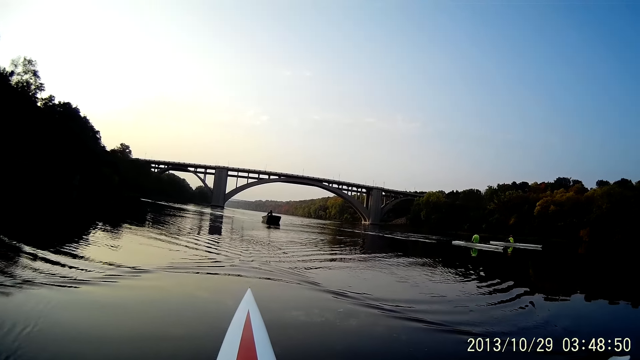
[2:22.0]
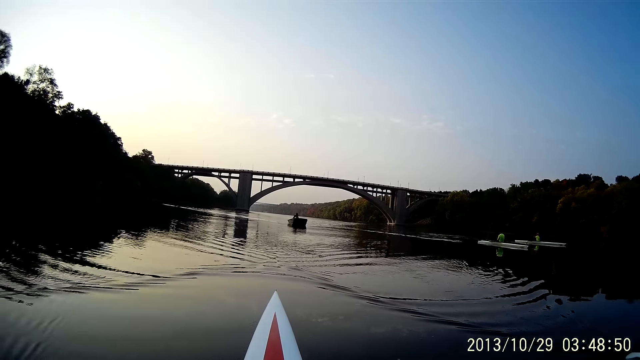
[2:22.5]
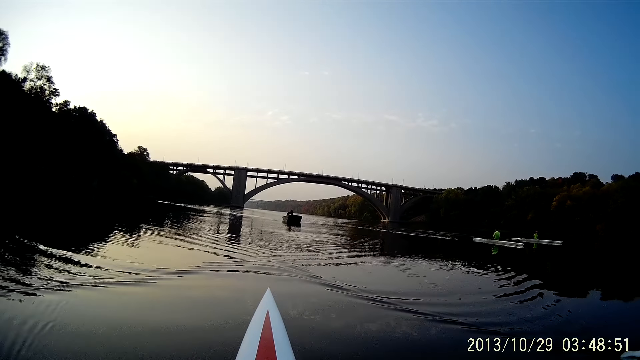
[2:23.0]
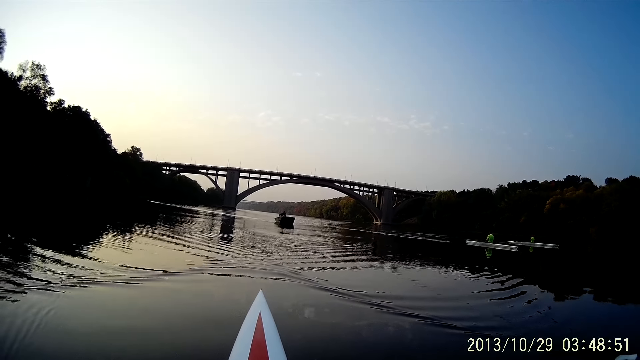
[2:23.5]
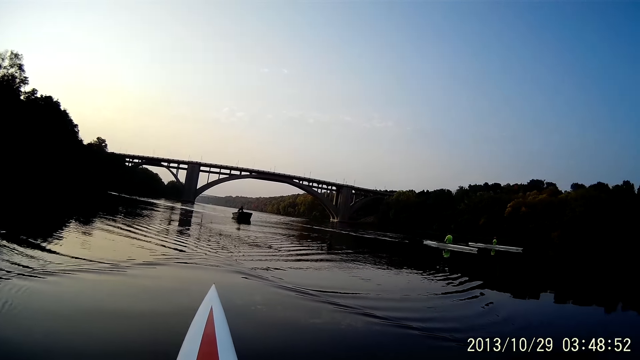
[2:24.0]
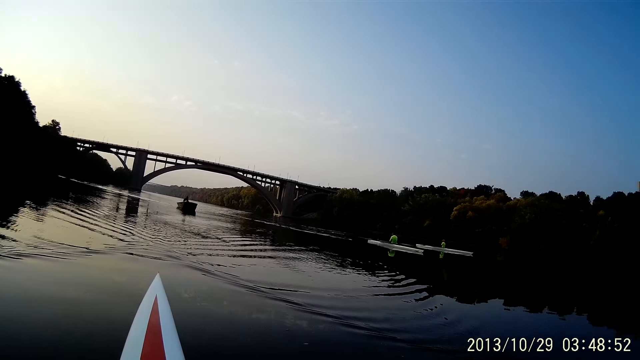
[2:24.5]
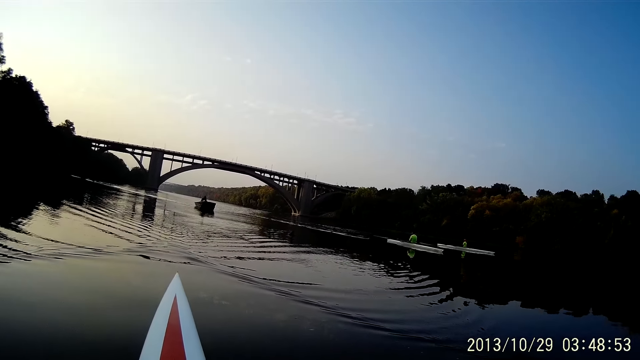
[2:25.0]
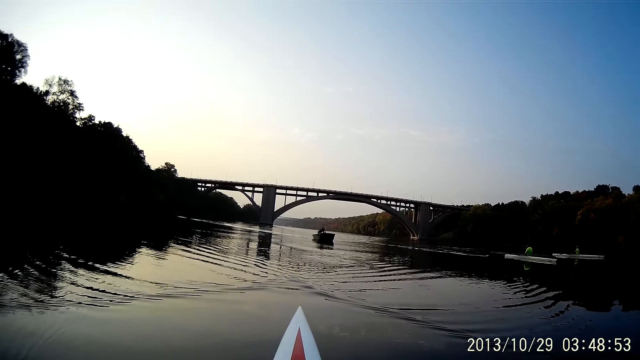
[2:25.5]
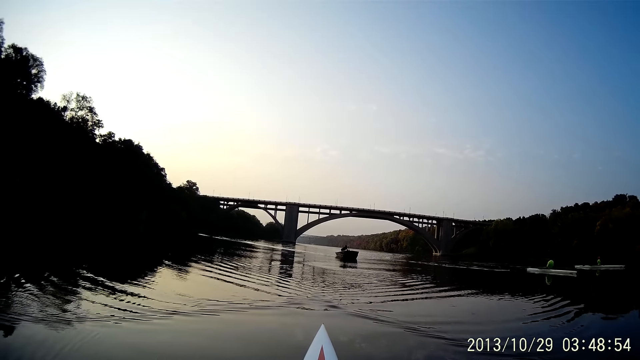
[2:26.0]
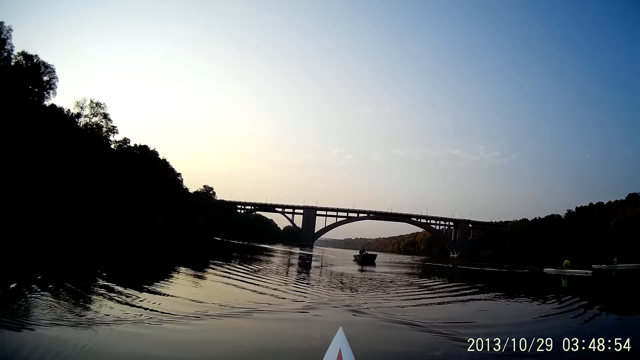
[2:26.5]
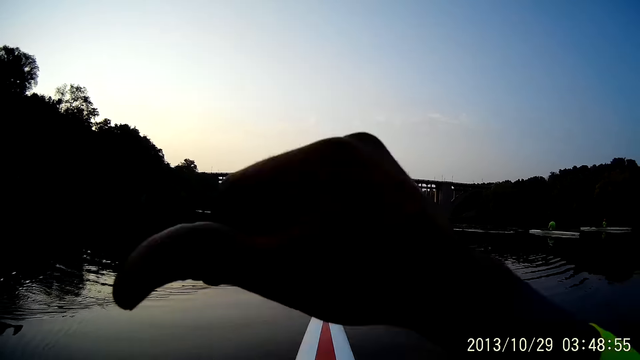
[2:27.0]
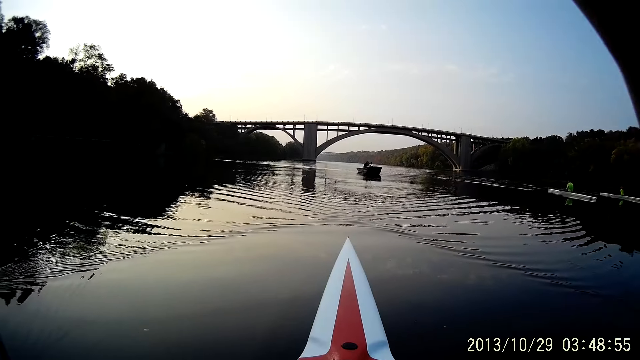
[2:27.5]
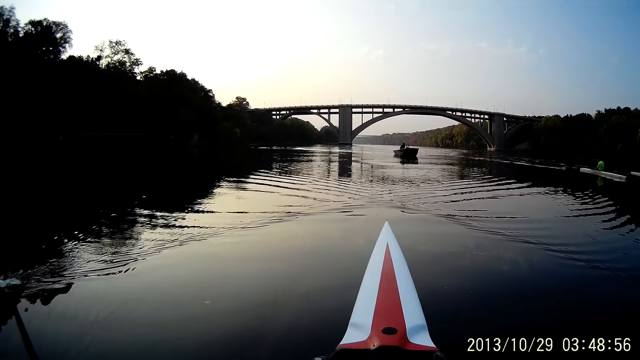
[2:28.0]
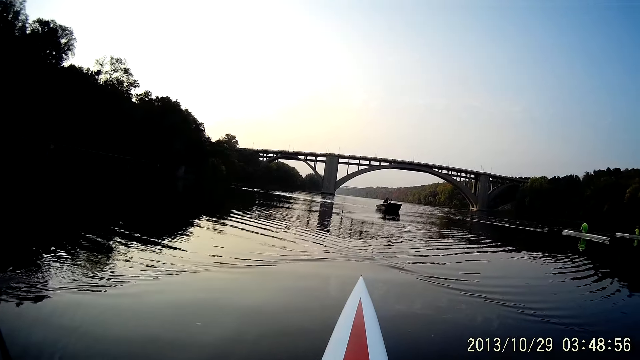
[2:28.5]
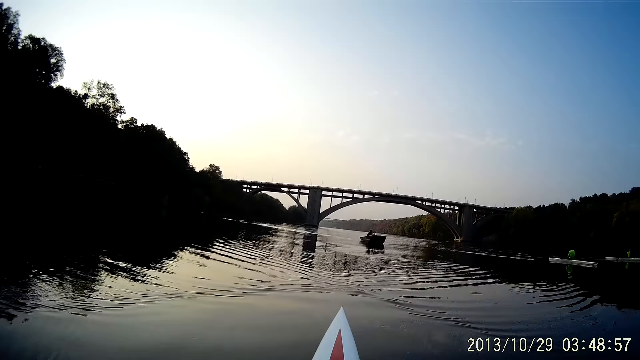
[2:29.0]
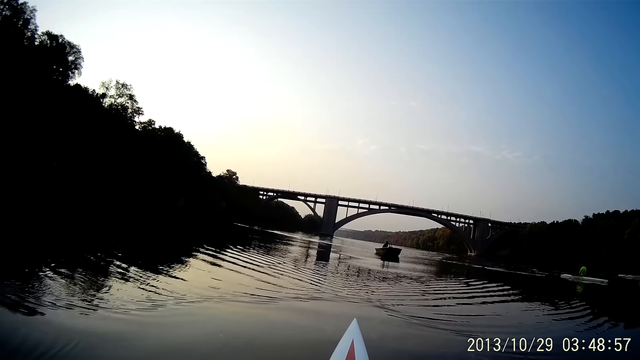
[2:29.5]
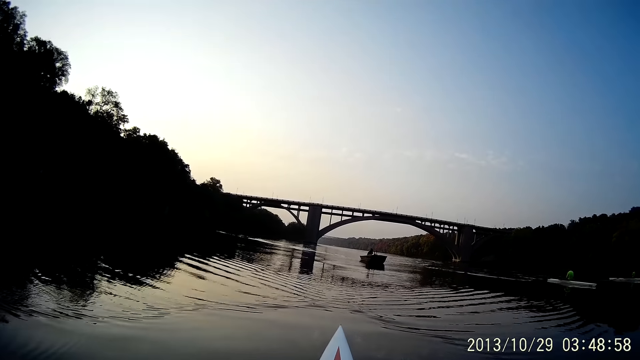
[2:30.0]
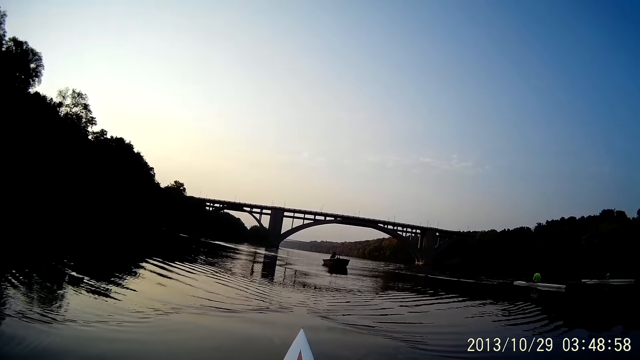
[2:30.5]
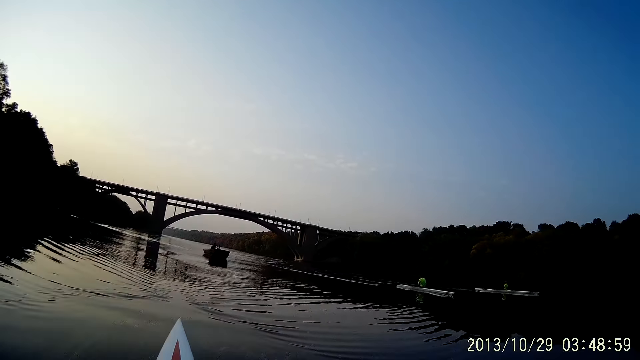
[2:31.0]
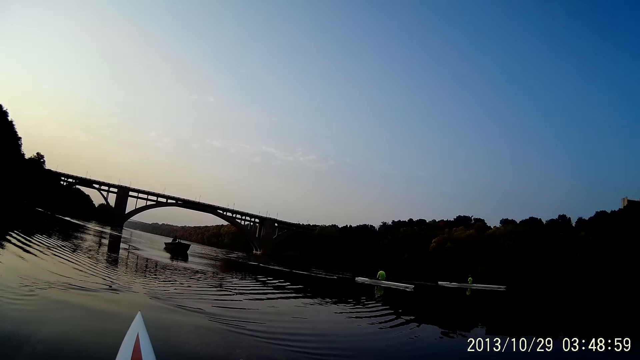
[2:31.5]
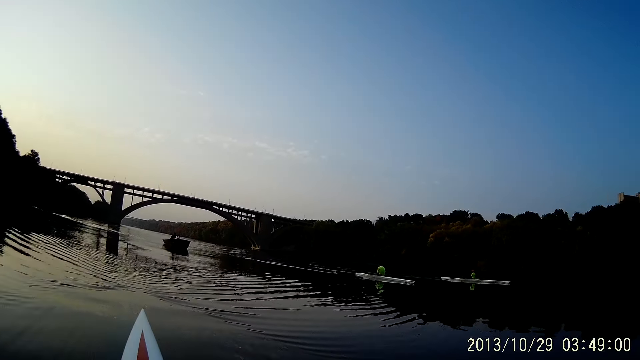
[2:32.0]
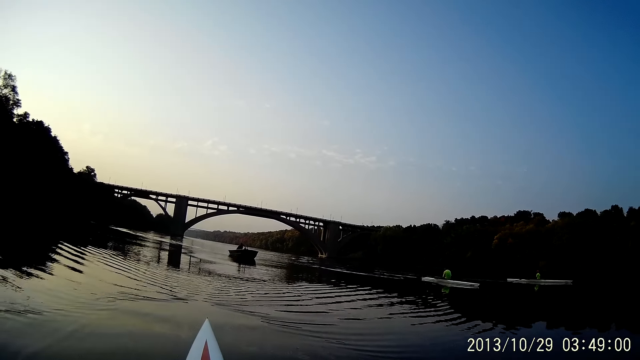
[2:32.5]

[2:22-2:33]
The camera wearer touches the camera. He lifts his right hand. He does something.

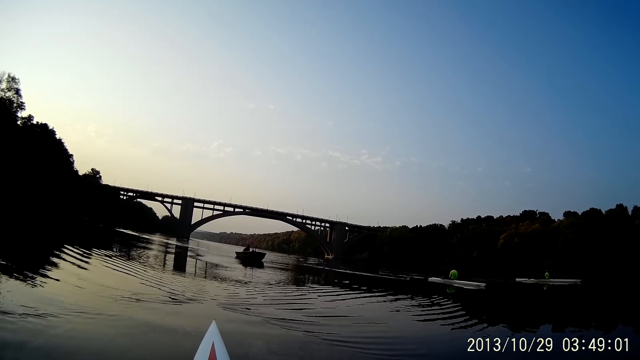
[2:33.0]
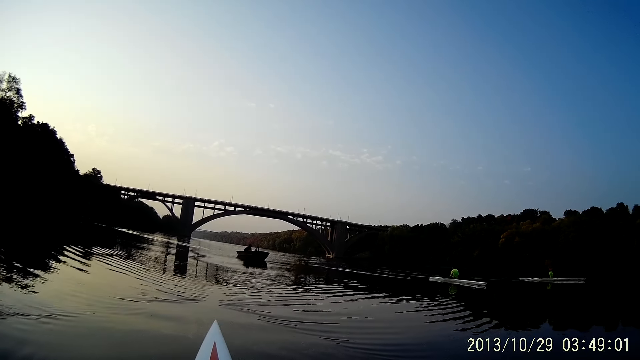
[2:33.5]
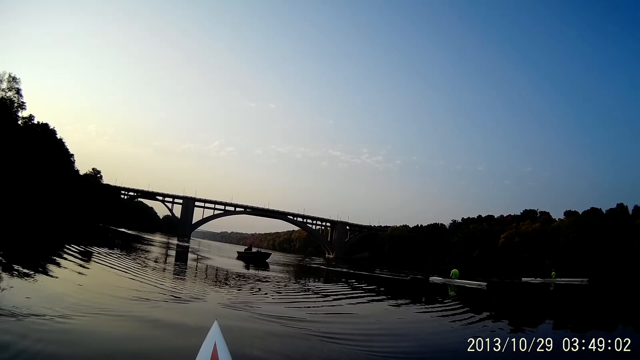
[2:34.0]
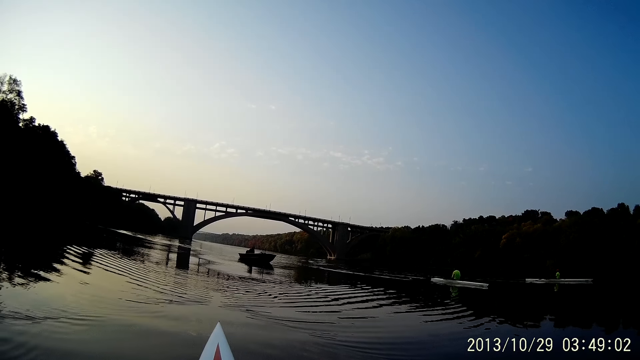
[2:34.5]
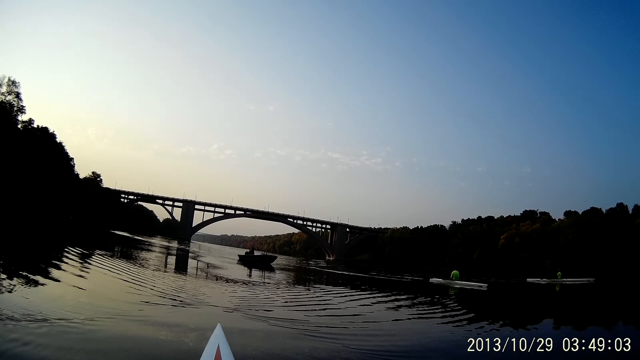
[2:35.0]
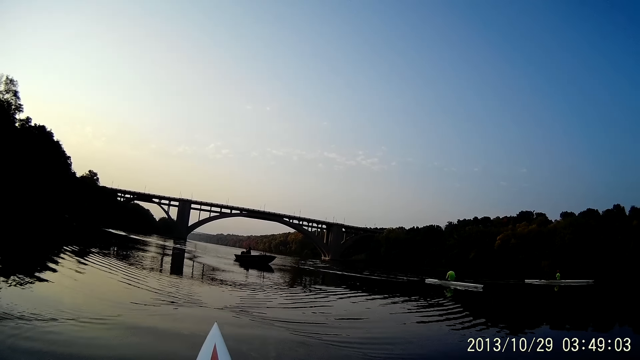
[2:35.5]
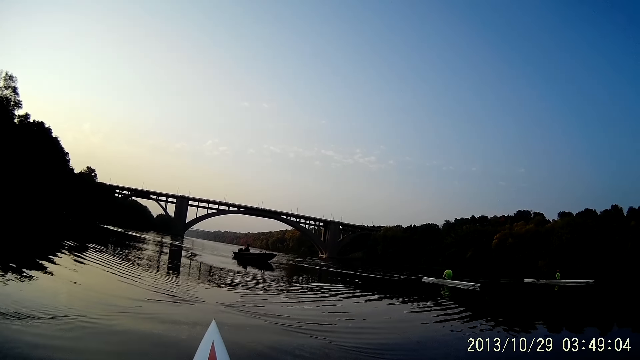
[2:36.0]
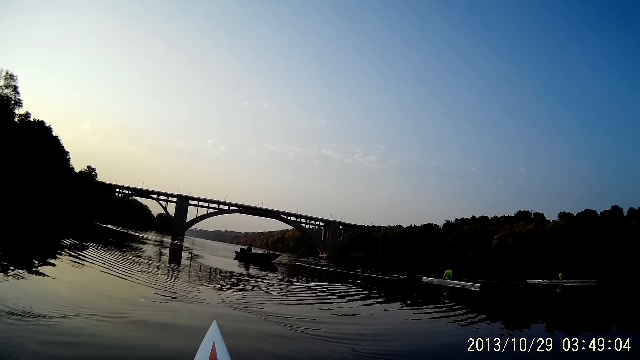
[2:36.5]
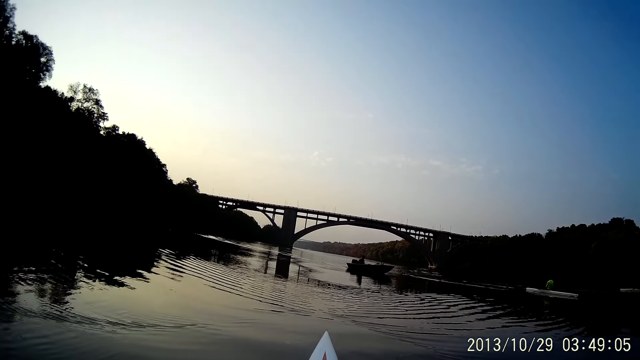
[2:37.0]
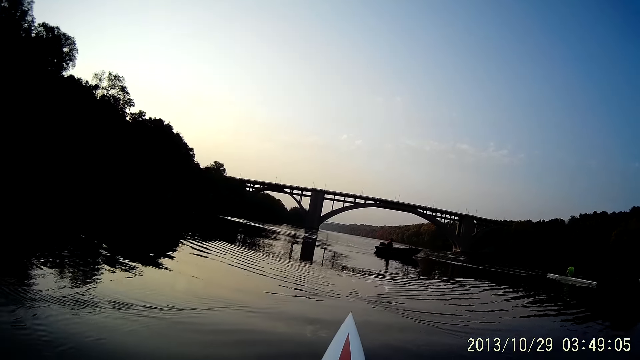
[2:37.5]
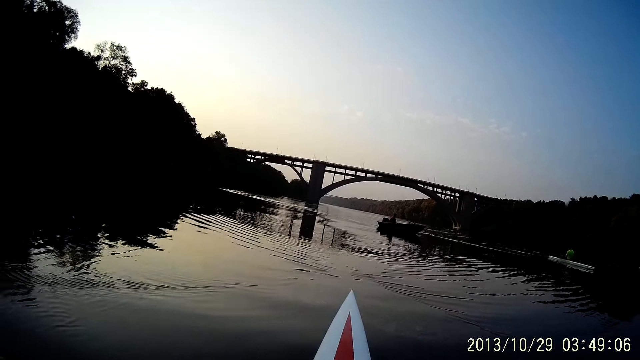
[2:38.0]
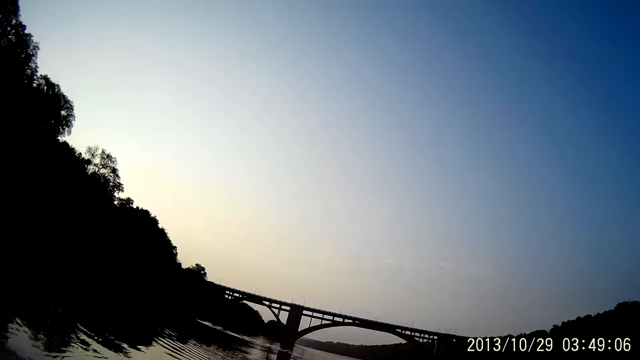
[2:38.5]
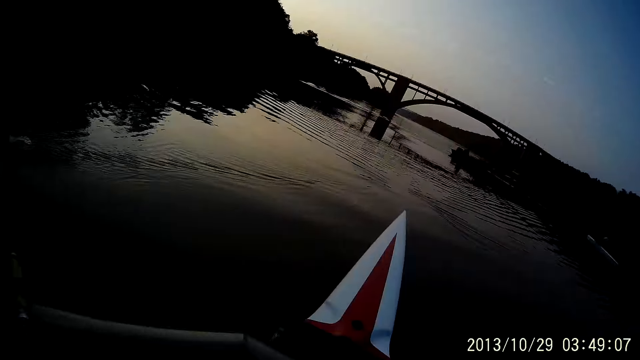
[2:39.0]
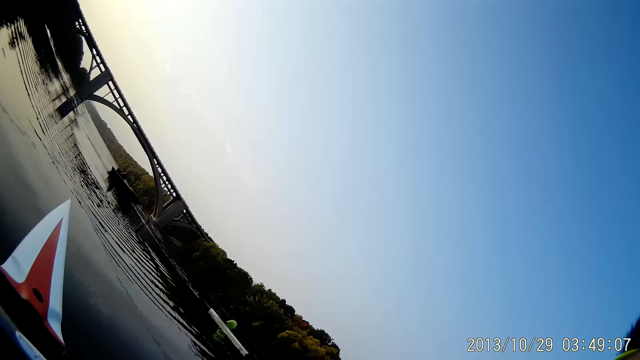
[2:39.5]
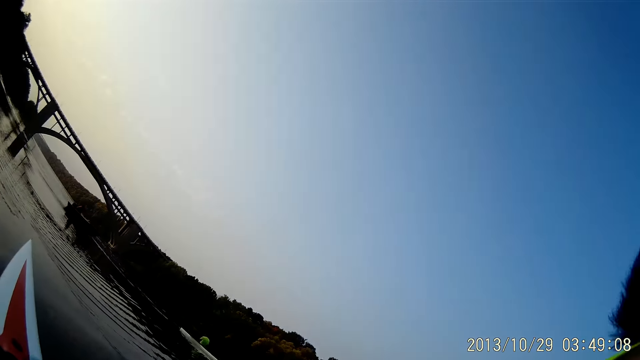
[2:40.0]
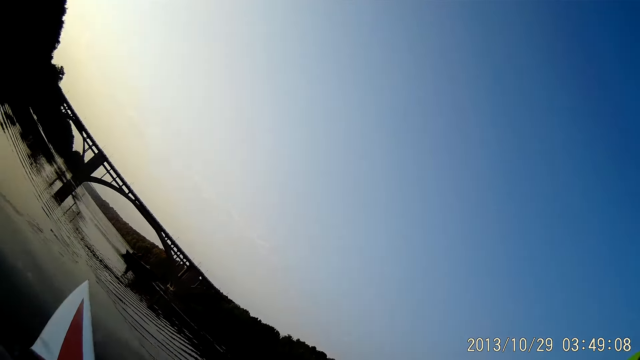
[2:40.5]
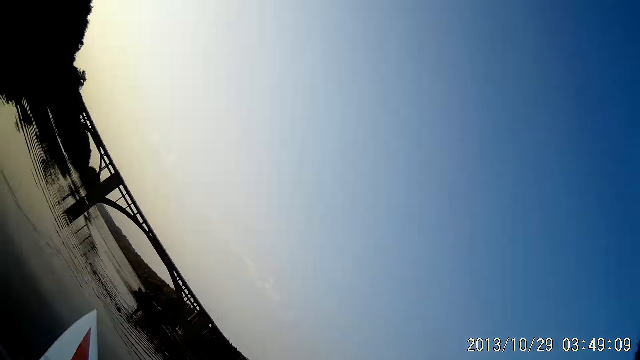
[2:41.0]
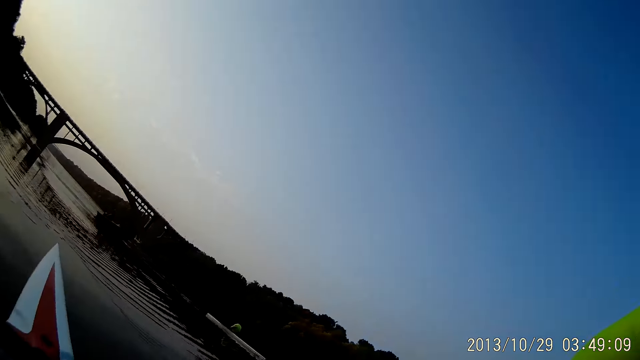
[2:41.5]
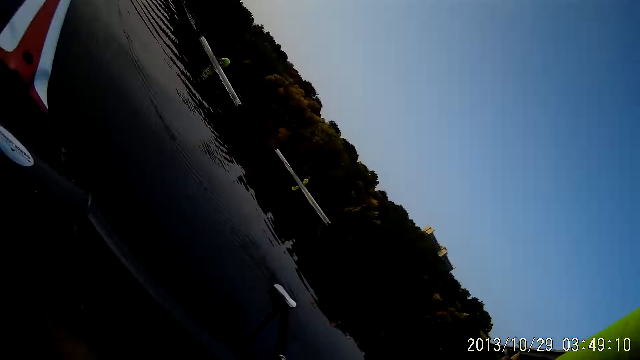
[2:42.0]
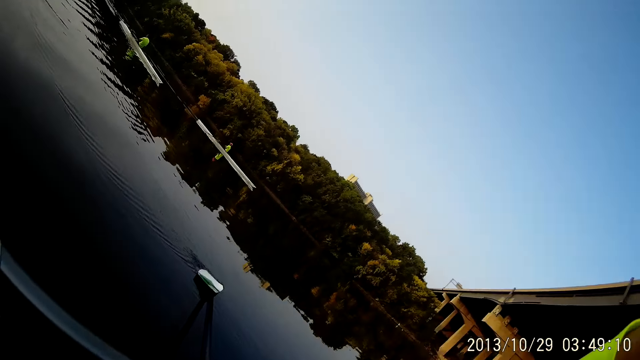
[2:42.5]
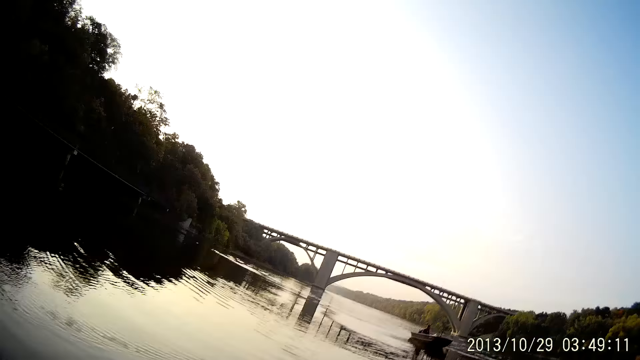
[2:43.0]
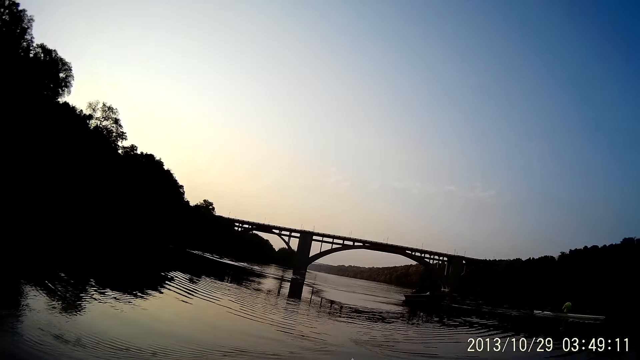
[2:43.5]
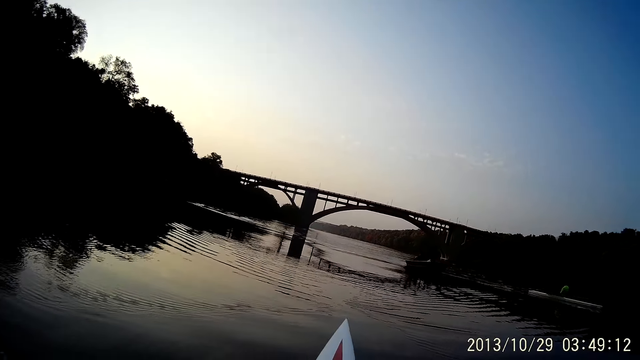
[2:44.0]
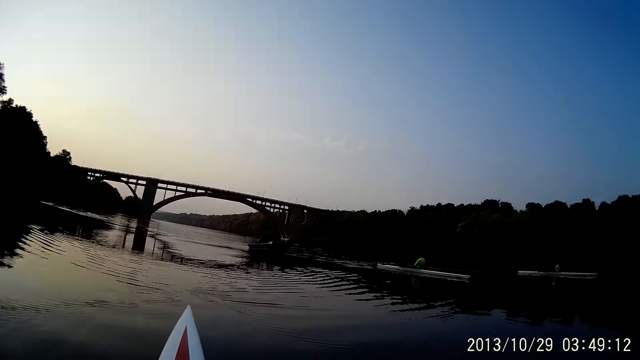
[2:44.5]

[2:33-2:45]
The camera wearer rides on water with a boat. He looks around. He lifts his right hand. He looks around.
